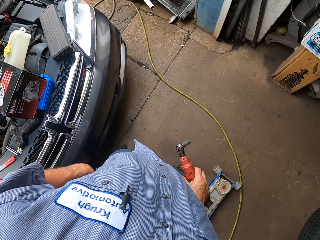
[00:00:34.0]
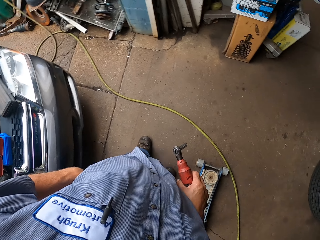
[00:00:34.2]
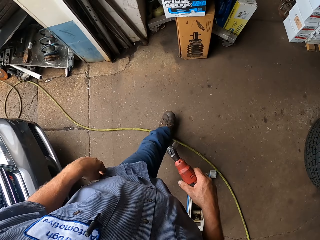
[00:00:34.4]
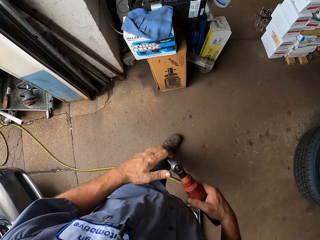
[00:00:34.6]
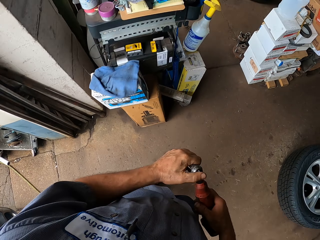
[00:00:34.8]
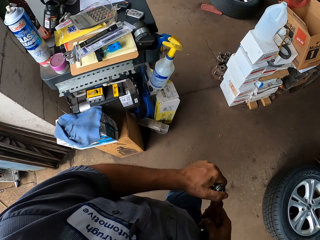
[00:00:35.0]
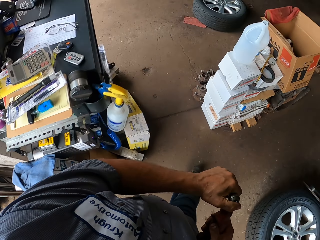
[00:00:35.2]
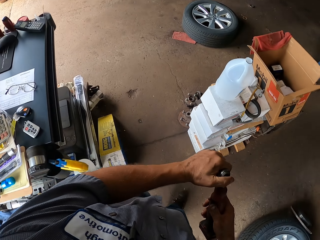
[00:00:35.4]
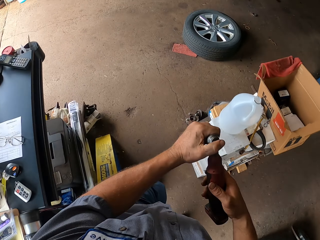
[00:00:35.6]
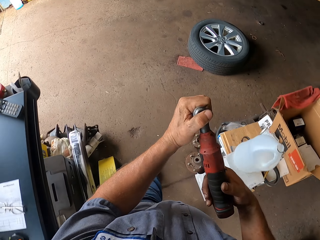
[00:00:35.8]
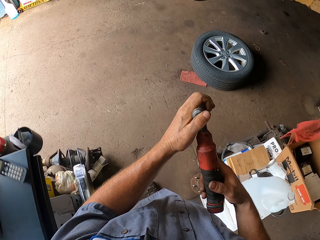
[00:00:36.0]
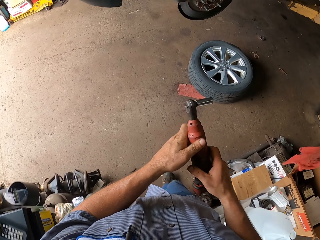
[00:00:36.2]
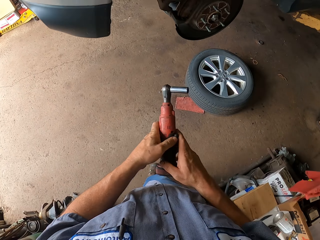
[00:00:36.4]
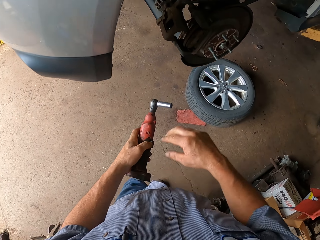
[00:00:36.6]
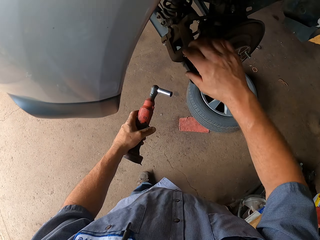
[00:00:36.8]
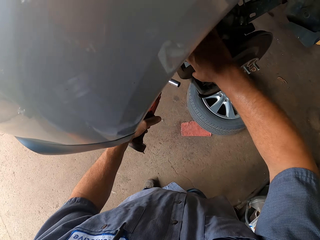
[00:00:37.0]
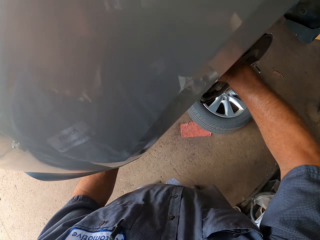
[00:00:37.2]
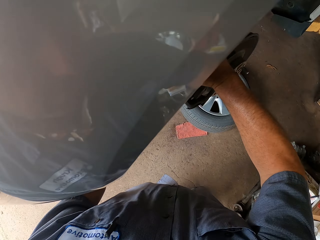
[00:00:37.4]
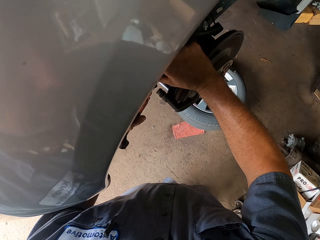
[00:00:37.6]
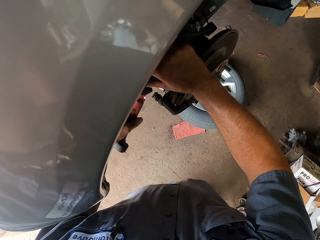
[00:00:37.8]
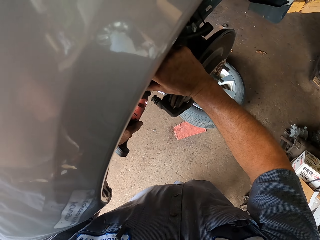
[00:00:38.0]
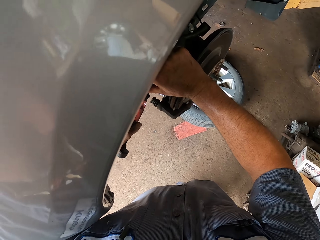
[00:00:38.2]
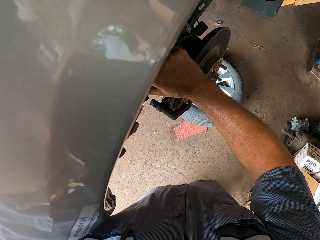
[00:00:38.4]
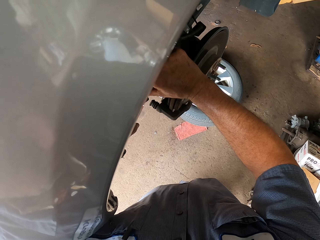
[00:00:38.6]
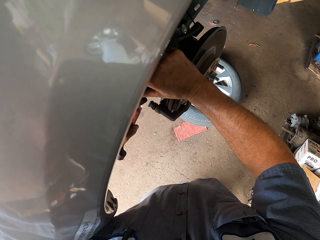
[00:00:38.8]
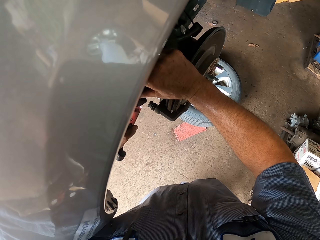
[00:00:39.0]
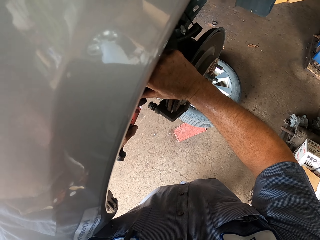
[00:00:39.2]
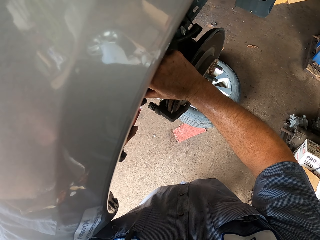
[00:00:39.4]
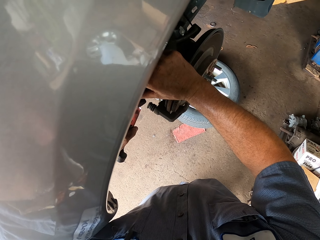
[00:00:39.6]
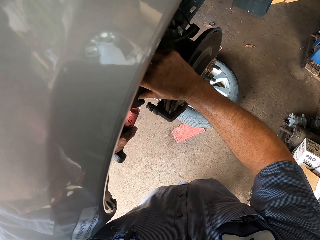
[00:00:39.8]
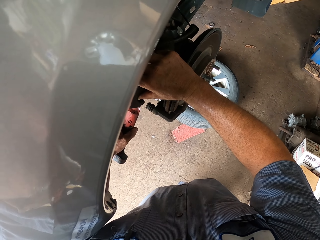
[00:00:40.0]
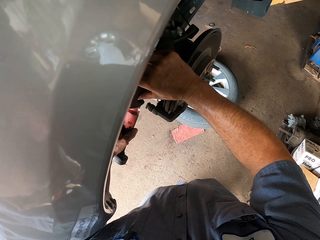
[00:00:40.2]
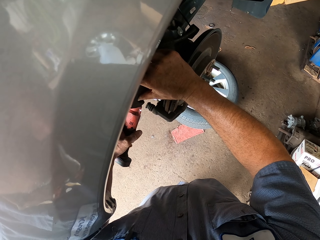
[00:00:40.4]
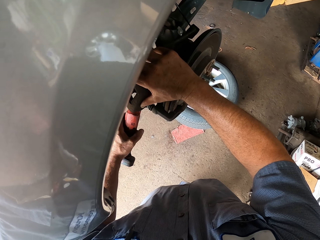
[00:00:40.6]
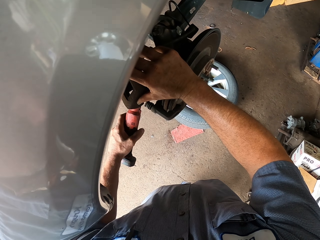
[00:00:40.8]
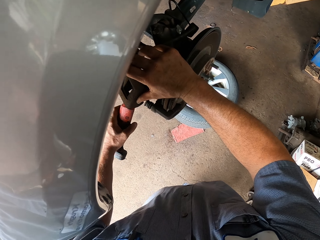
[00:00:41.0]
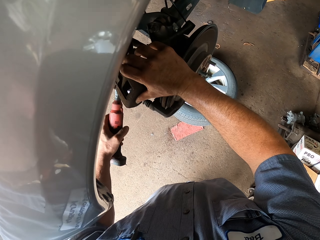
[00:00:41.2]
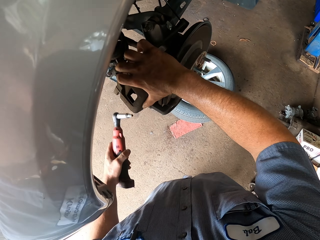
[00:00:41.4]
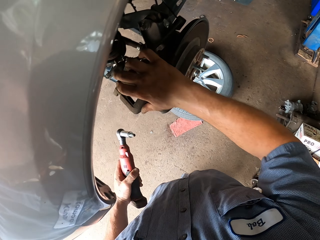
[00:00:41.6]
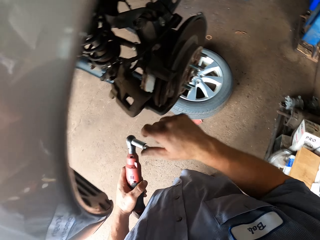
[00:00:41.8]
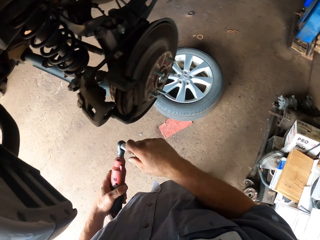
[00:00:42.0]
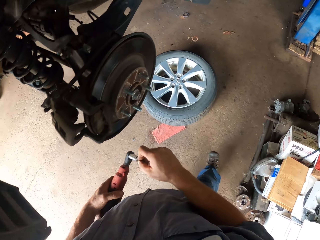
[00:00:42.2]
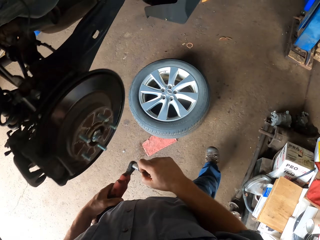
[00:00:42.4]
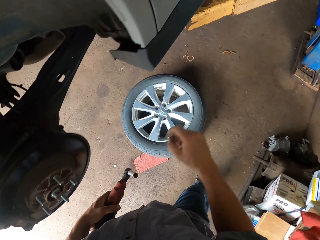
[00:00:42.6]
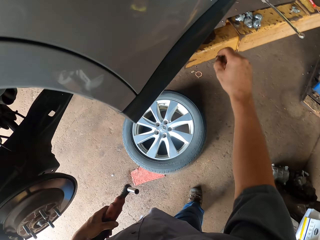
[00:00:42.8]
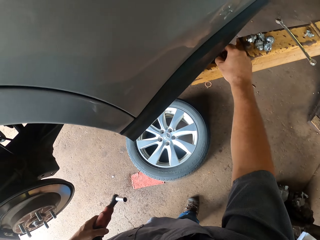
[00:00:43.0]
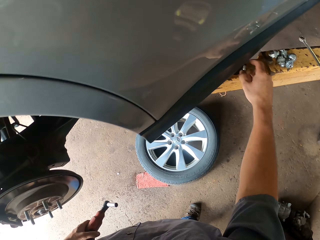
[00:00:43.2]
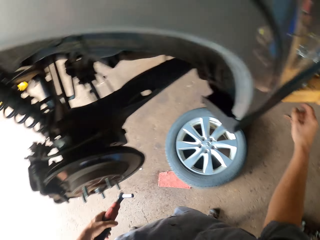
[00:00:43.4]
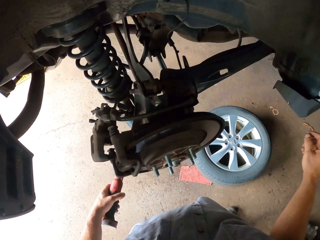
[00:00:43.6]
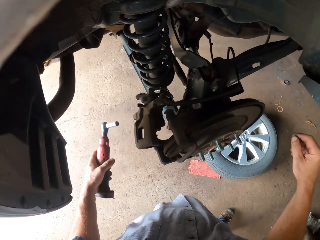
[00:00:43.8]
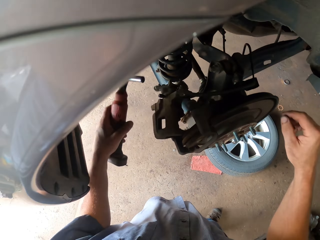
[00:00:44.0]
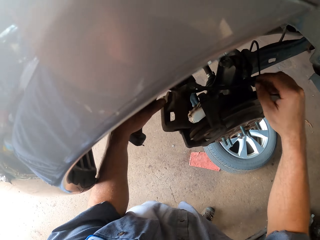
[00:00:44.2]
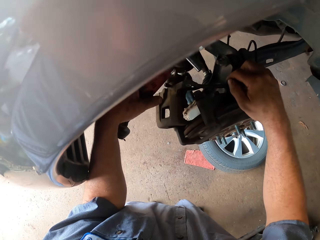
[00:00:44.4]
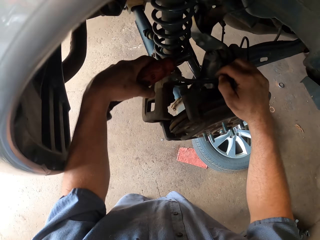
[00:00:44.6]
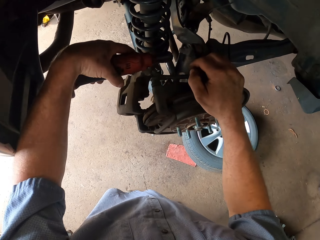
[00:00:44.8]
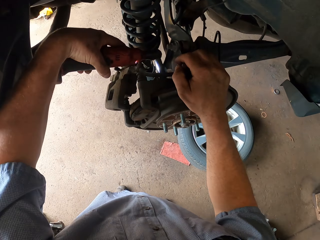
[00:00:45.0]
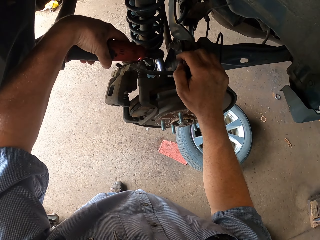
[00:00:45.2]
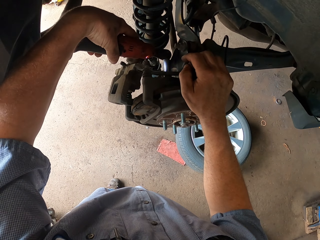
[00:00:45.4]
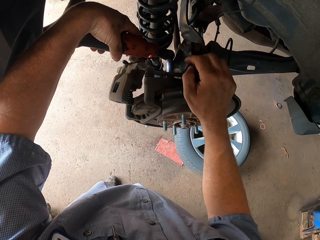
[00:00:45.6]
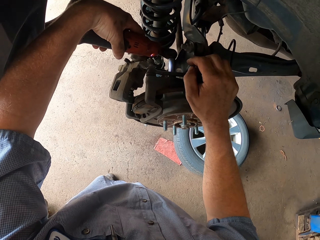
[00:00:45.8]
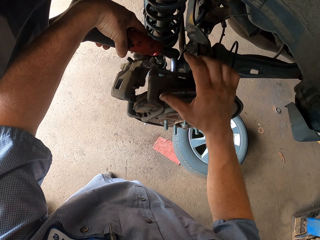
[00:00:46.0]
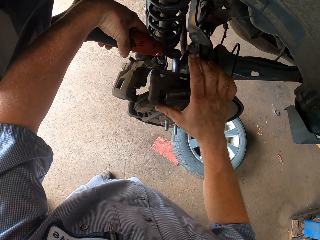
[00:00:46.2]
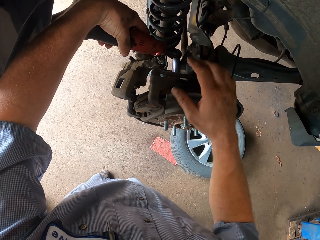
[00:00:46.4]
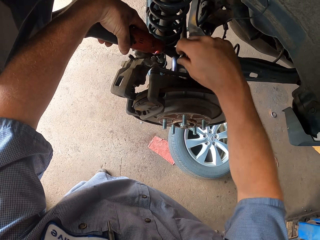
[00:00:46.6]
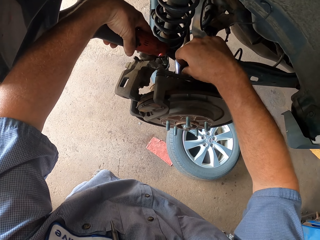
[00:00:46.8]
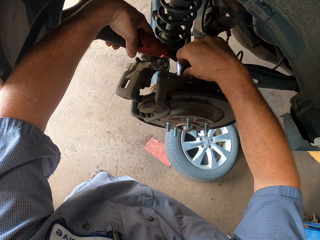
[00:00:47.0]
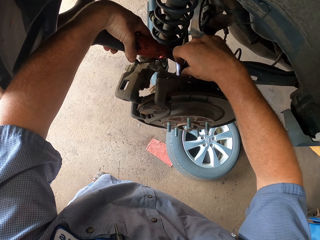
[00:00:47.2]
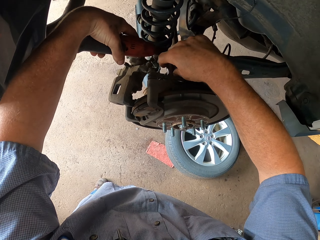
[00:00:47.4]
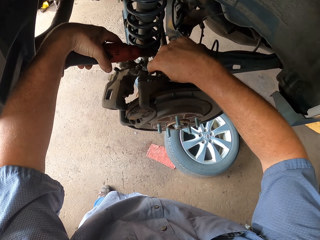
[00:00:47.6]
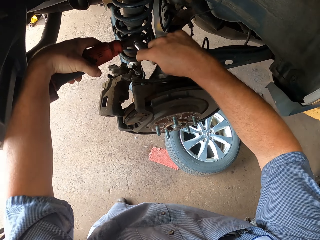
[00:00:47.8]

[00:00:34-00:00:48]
The camera wearer puts something on the bonnet. They walk around. They touch the tile. They remove the nut from the hub wheel. They put the nut on the steel rail. They remove the nut from the hub wheel.

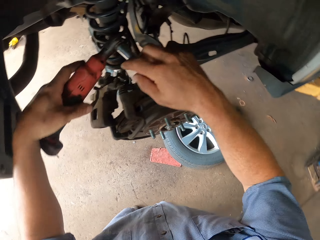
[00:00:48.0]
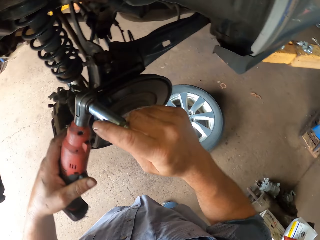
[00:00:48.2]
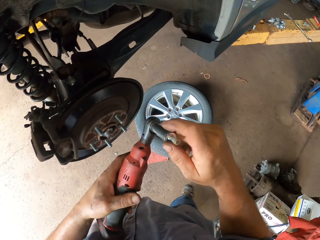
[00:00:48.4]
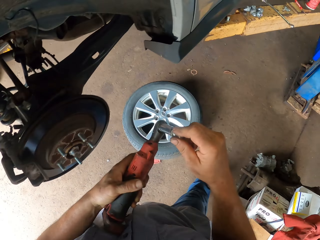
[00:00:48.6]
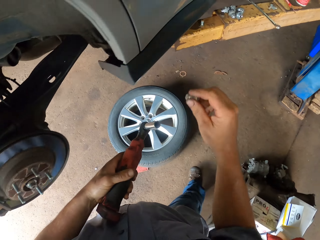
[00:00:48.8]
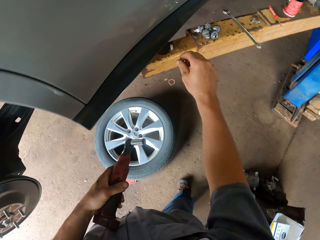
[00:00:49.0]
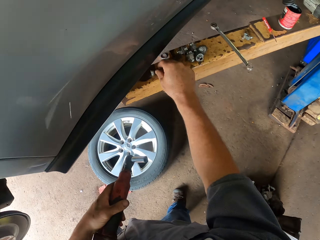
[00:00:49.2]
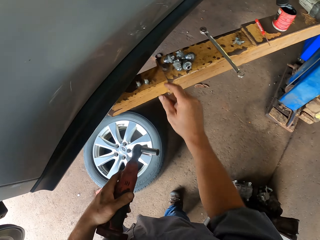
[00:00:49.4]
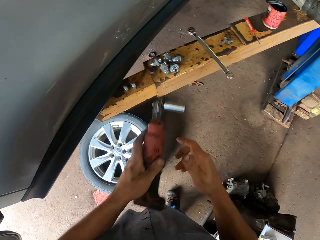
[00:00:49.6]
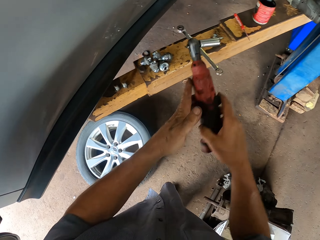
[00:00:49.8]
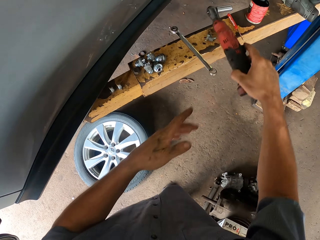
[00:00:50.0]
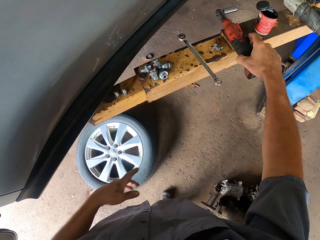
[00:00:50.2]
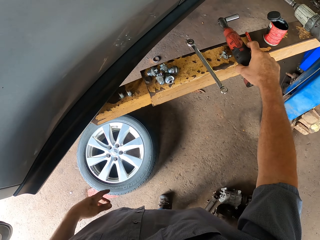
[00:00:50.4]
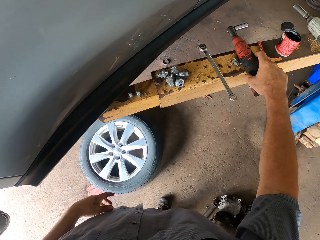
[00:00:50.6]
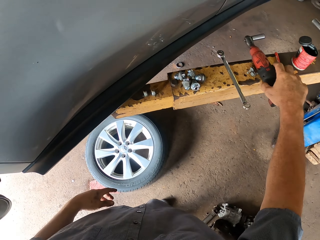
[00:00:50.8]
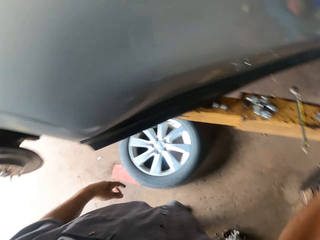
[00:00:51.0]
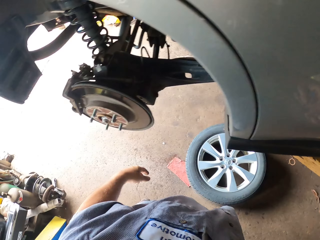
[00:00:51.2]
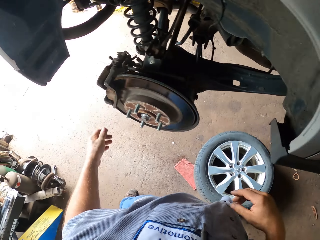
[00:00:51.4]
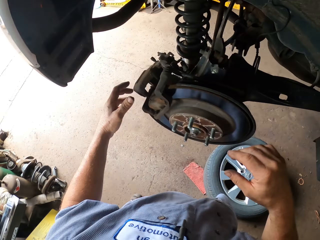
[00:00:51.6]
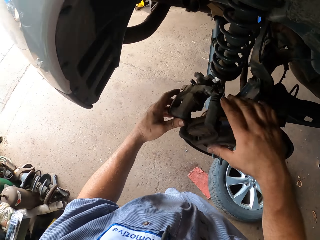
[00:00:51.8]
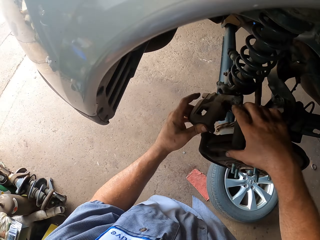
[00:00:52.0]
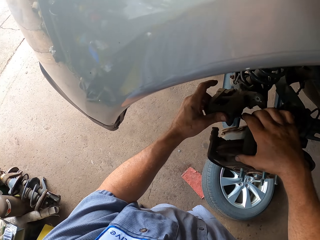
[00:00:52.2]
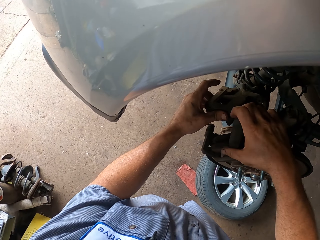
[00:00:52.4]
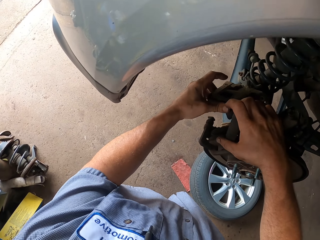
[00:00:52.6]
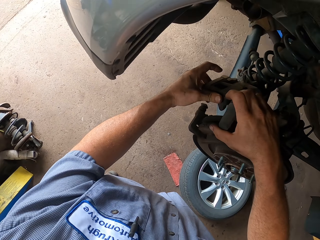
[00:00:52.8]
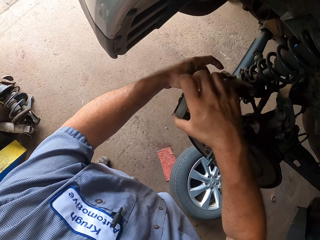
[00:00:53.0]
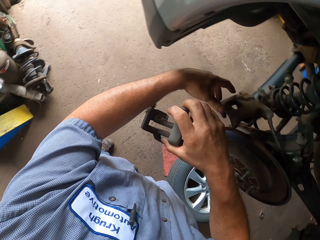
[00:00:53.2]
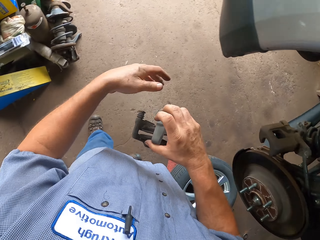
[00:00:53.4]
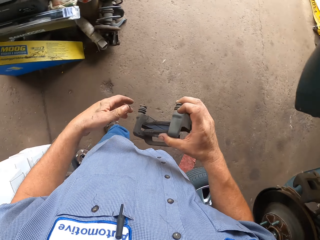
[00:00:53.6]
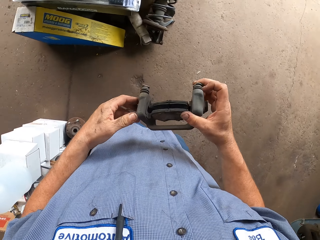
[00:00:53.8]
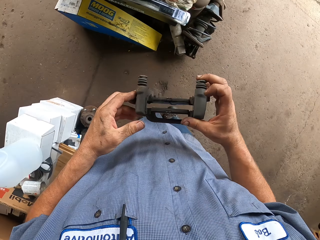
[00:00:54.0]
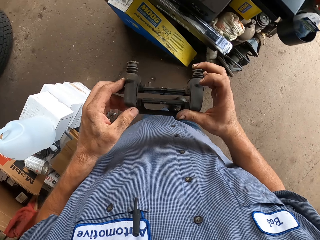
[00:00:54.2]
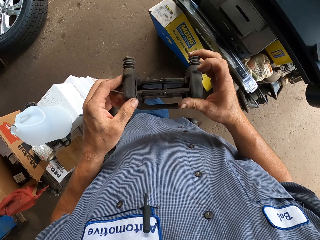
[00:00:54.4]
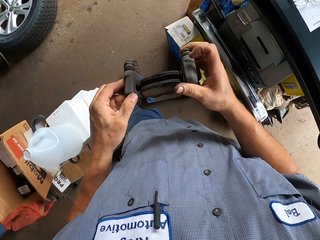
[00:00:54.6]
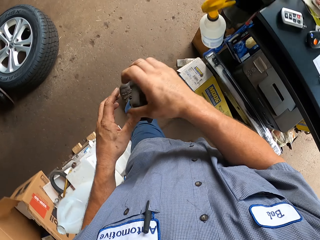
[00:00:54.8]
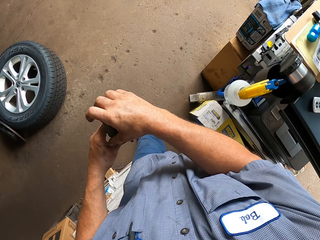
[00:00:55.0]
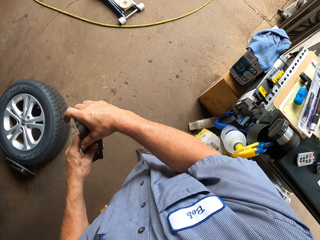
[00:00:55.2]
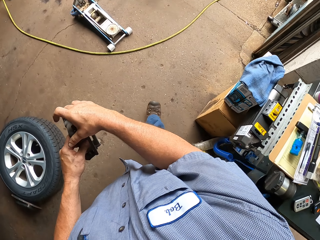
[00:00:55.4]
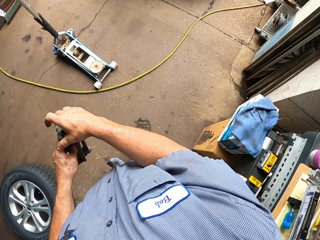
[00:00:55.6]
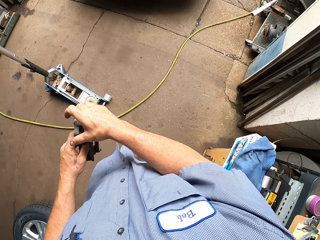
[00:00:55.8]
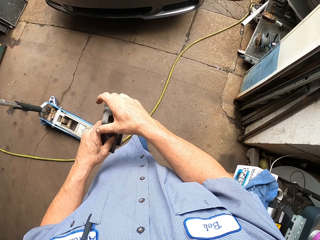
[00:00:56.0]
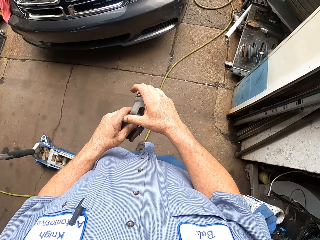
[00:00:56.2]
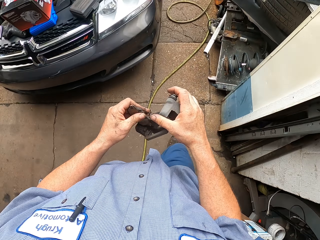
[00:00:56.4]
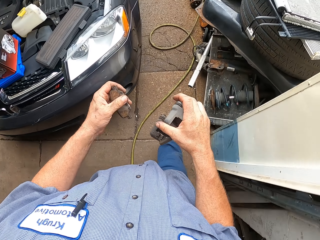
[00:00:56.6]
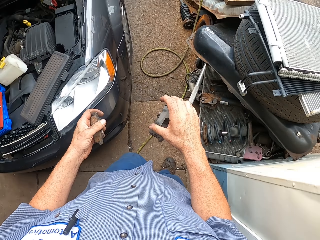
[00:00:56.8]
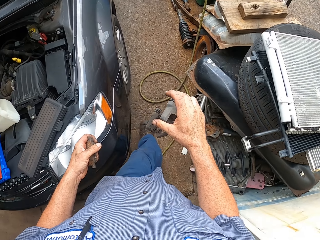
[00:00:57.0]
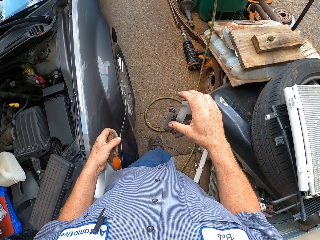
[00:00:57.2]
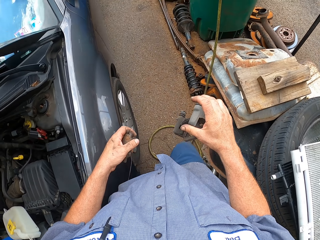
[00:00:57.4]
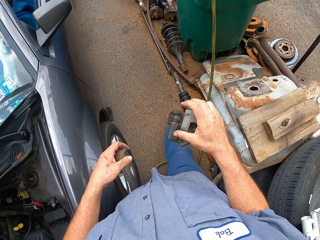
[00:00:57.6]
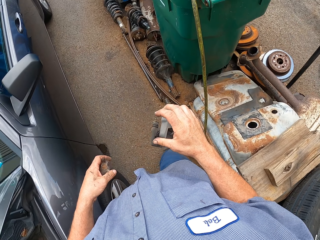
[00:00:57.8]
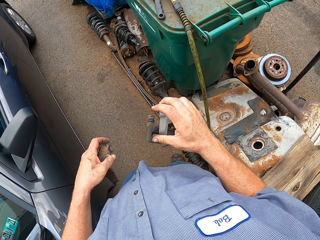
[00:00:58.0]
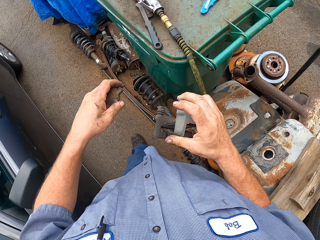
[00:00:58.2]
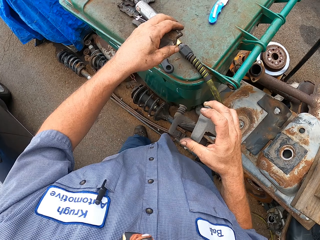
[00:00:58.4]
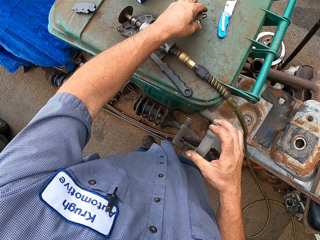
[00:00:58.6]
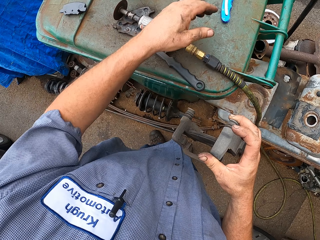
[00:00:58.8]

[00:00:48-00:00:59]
The camera wearer puts the nut on the steel rail. They put the driller on the steel rail. They put the scrawl down. They pick up something. They touch an object. They walk around.
